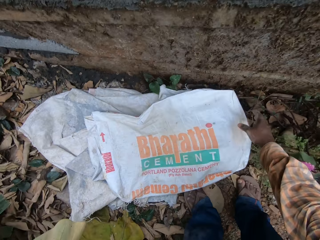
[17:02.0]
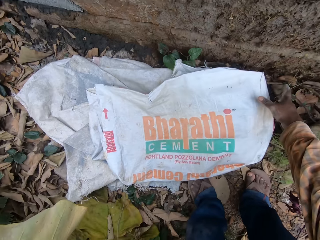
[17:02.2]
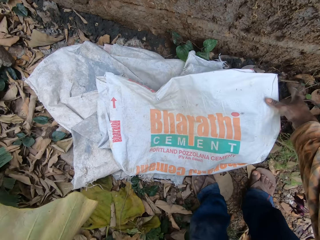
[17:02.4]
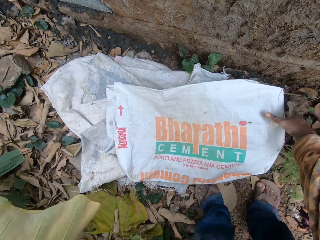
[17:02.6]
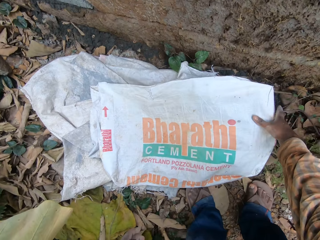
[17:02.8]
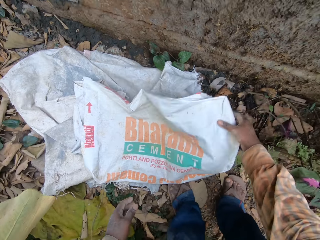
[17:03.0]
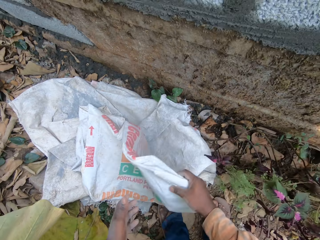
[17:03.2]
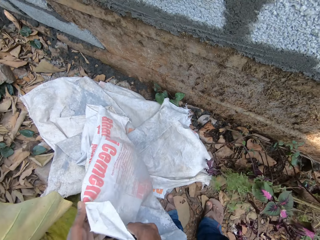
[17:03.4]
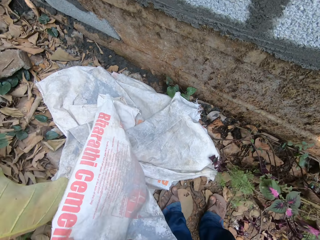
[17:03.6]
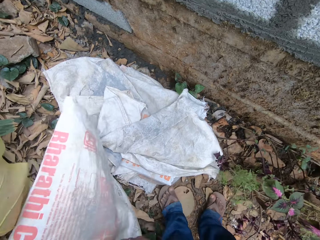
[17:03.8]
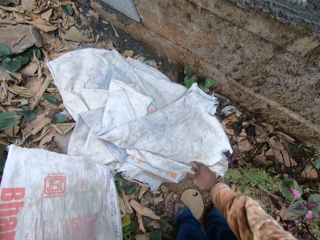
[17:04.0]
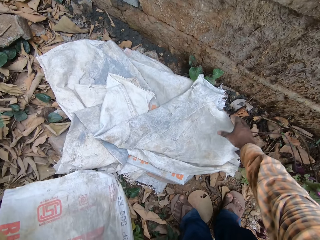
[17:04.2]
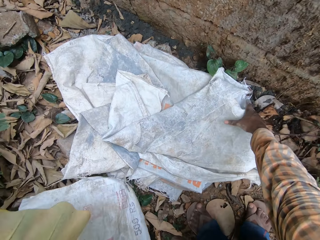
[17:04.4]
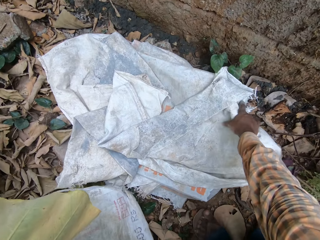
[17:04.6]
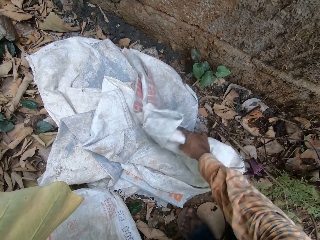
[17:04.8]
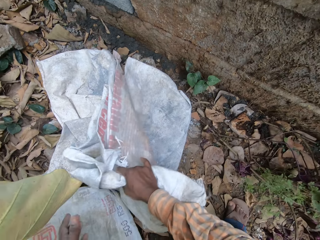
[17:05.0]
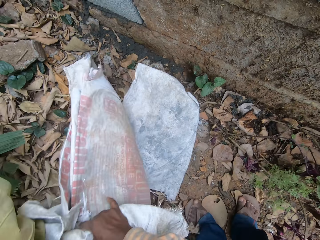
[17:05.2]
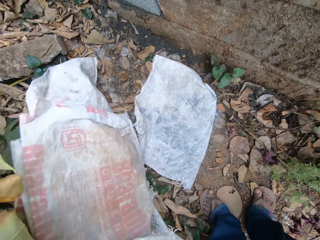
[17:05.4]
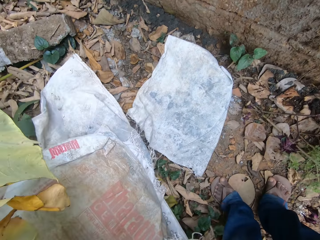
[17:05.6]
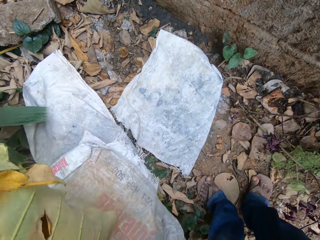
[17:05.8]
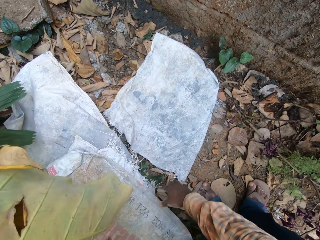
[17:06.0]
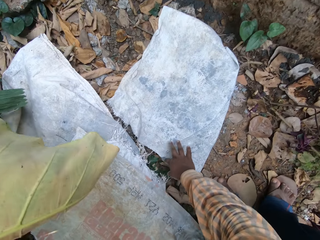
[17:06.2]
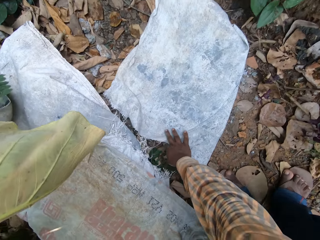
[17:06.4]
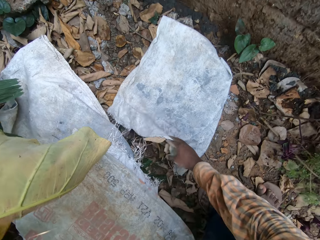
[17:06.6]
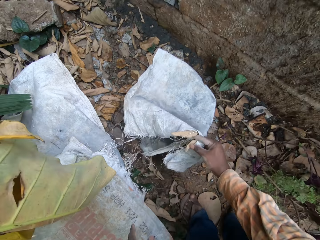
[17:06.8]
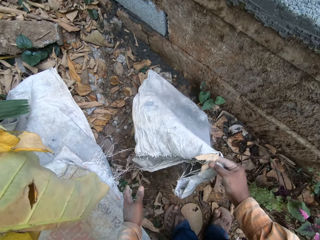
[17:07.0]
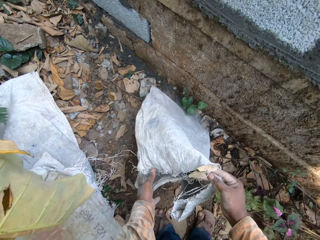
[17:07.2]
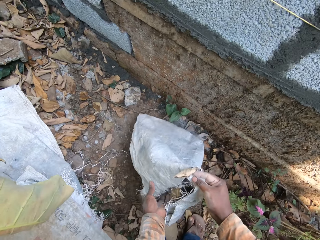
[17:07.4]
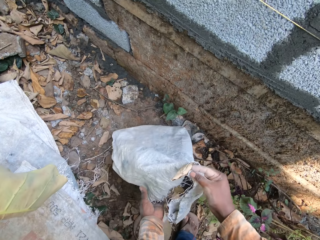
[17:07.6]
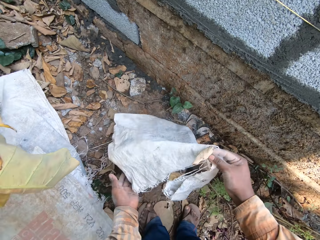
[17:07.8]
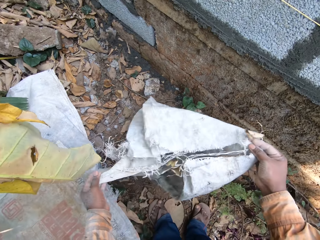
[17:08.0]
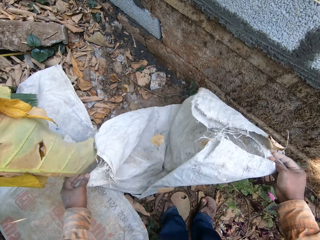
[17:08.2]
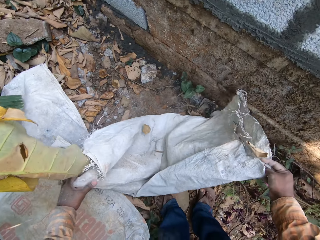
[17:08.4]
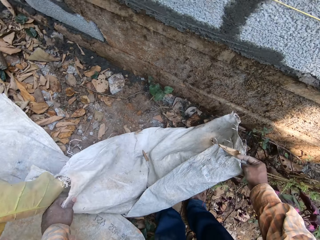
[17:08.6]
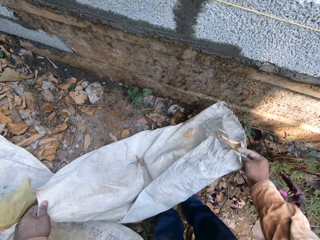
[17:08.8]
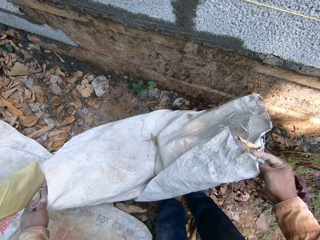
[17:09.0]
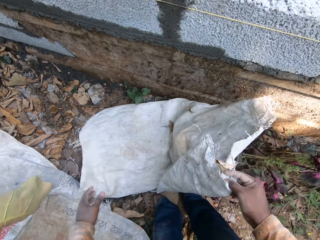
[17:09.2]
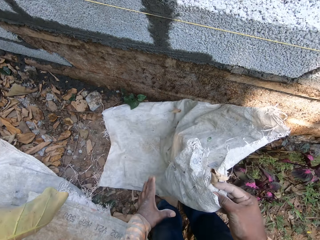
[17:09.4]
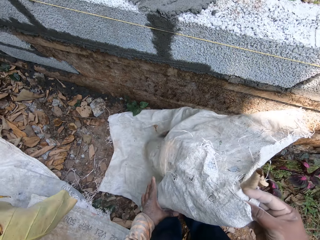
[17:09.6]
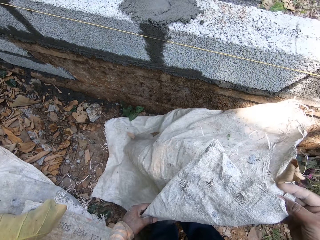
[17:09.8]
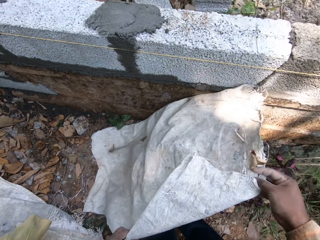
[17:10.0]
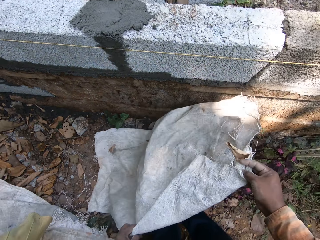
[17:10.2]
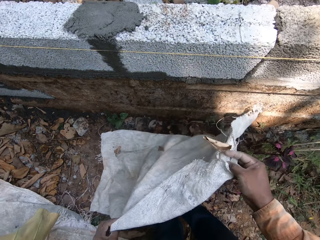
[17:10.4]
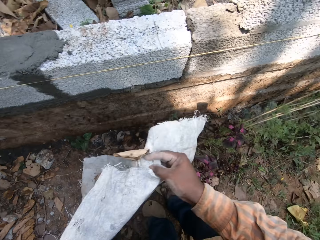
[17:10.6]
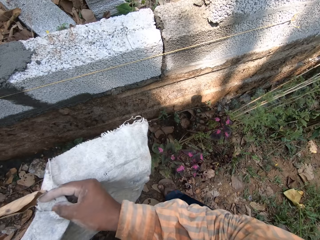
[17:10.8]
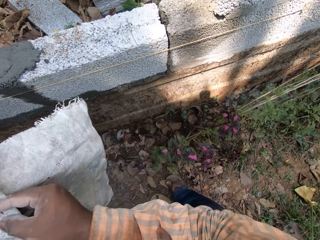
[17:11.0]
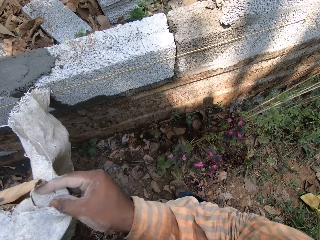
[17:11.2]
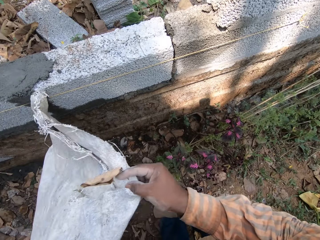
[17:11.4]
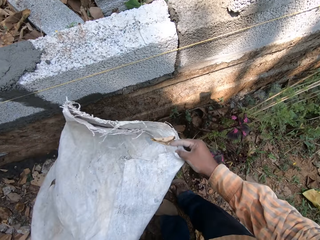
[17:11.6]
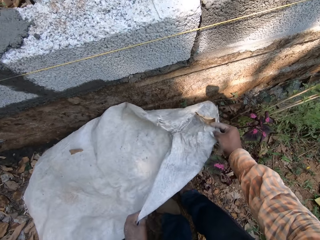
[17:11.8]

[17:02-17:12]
The camera wearer picks a sack from the ground with his right hand. He switches the sack to the other hand. He picks some sacks from the ground with his right hand. He switches the sack to the other hand. He picks a sack from the ground with his right hand. He holds the sack with both hands. He unfolds the sack.

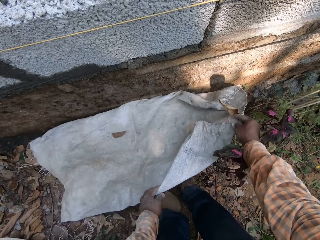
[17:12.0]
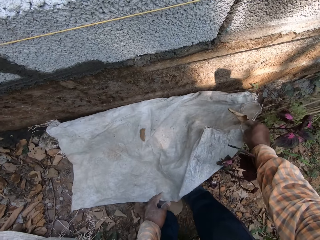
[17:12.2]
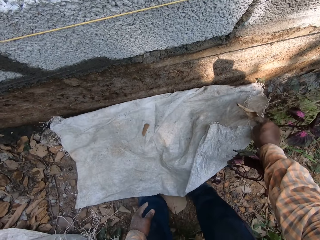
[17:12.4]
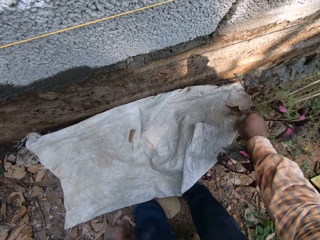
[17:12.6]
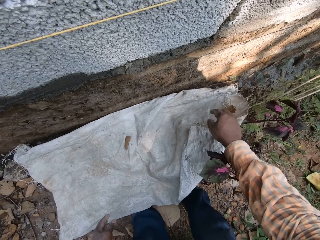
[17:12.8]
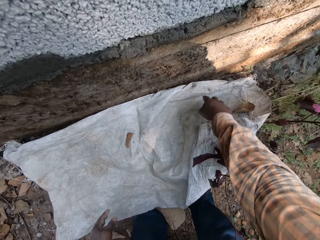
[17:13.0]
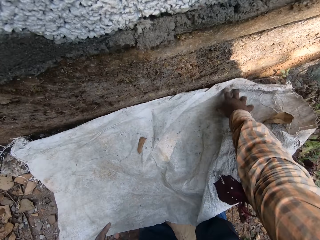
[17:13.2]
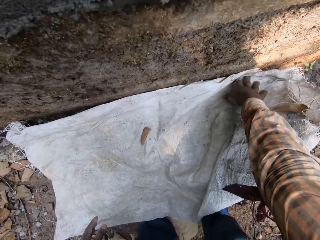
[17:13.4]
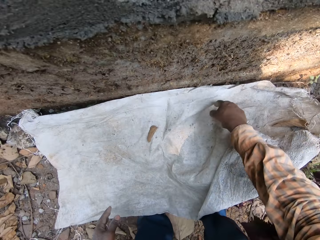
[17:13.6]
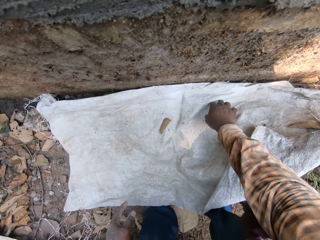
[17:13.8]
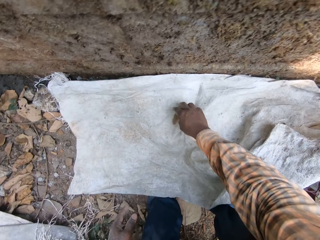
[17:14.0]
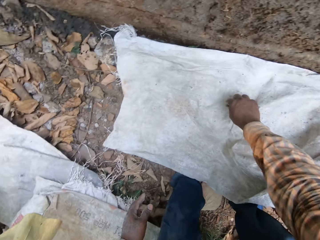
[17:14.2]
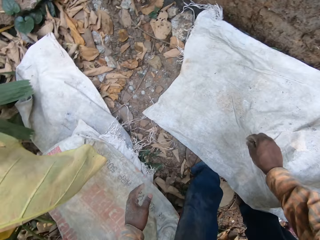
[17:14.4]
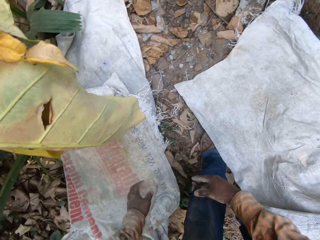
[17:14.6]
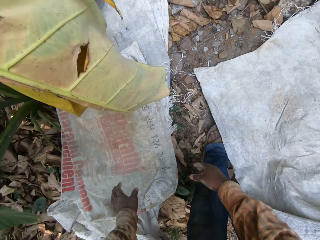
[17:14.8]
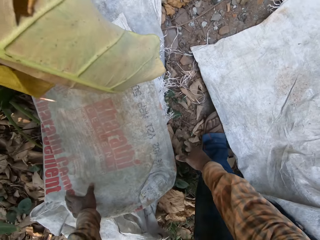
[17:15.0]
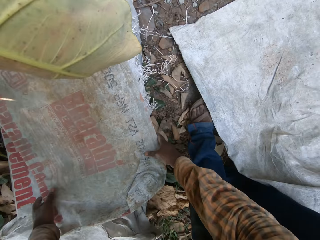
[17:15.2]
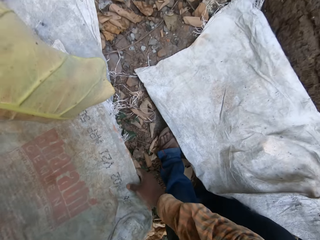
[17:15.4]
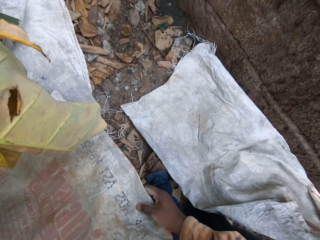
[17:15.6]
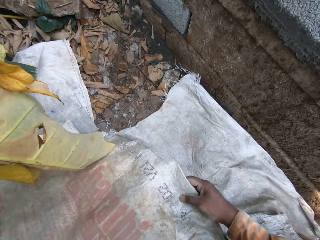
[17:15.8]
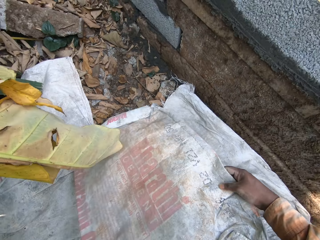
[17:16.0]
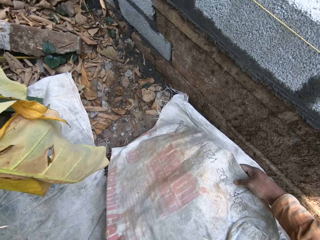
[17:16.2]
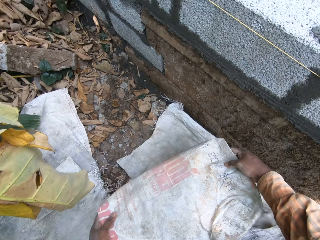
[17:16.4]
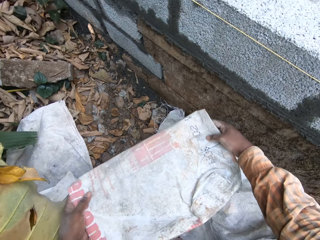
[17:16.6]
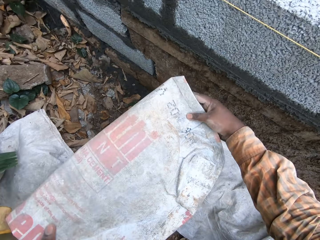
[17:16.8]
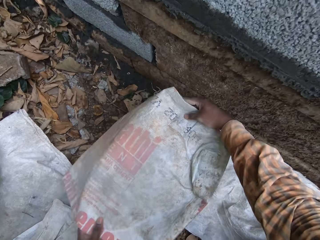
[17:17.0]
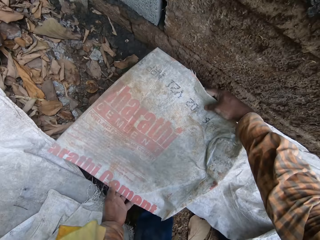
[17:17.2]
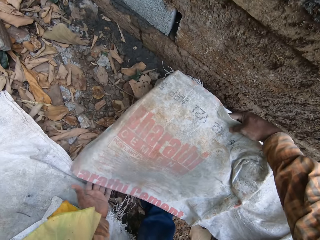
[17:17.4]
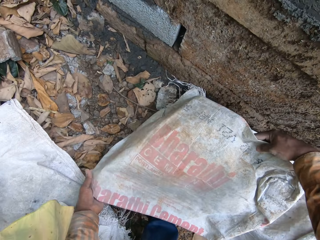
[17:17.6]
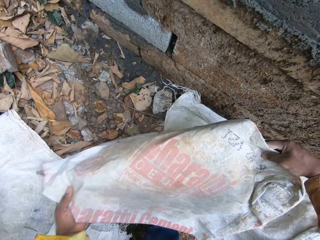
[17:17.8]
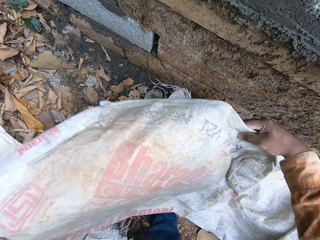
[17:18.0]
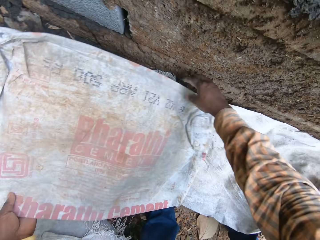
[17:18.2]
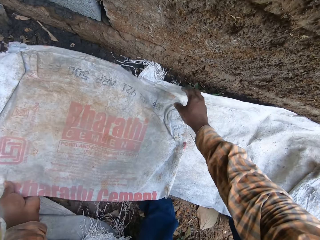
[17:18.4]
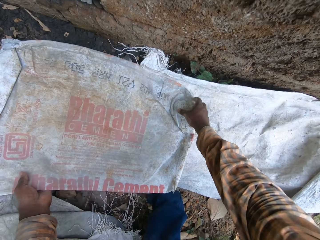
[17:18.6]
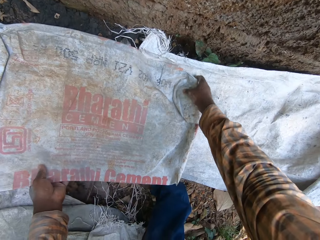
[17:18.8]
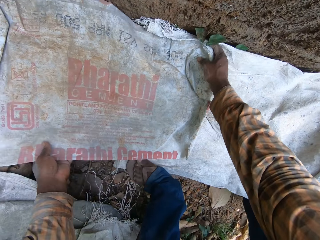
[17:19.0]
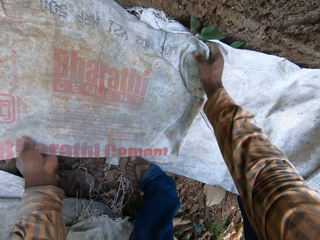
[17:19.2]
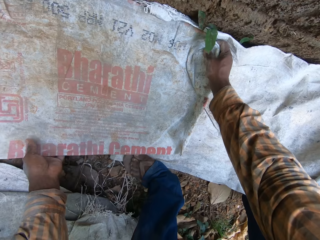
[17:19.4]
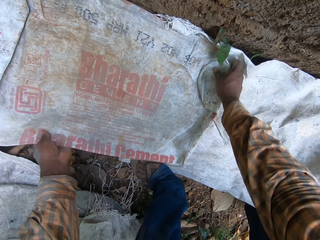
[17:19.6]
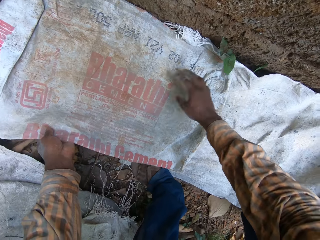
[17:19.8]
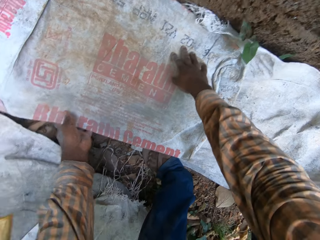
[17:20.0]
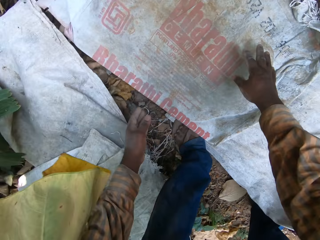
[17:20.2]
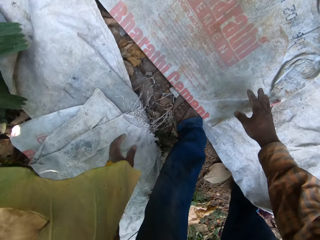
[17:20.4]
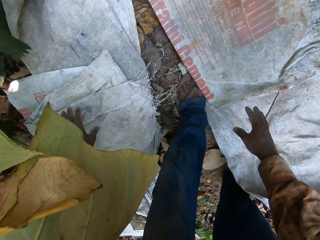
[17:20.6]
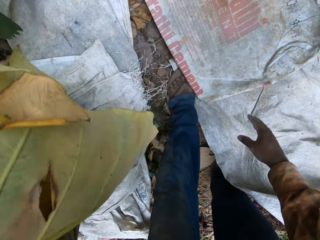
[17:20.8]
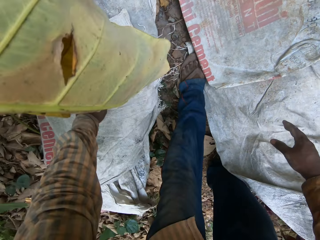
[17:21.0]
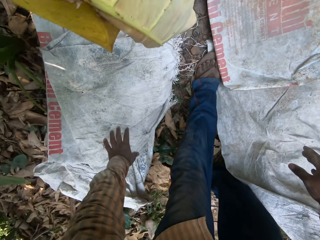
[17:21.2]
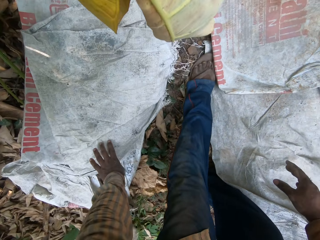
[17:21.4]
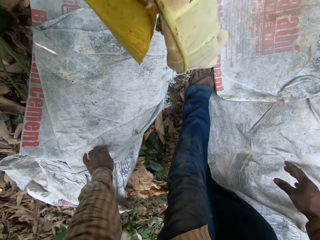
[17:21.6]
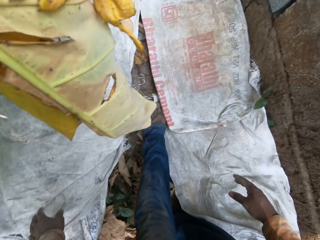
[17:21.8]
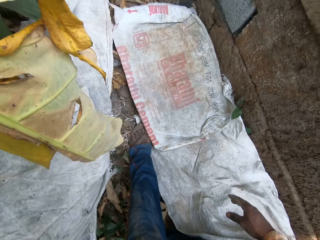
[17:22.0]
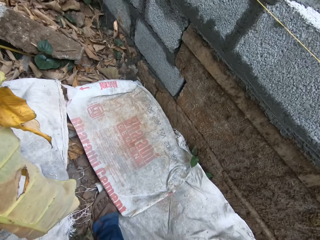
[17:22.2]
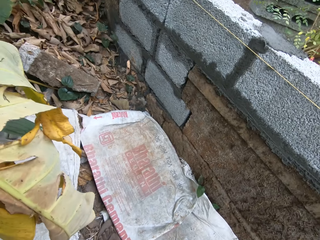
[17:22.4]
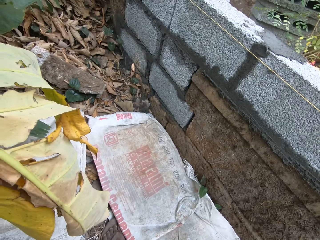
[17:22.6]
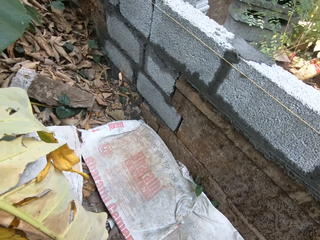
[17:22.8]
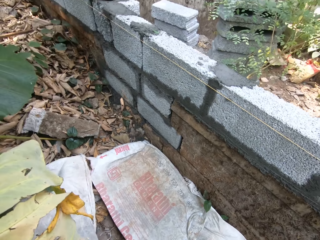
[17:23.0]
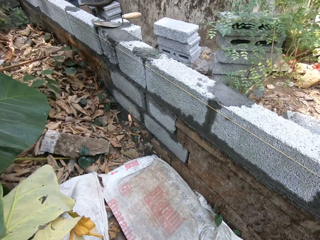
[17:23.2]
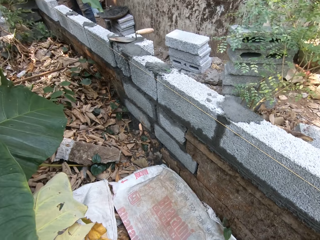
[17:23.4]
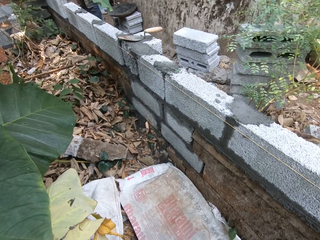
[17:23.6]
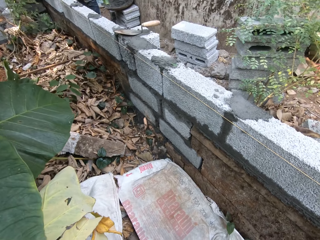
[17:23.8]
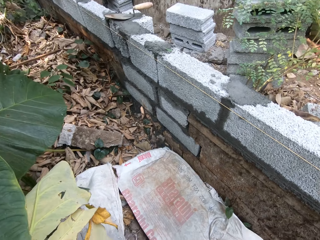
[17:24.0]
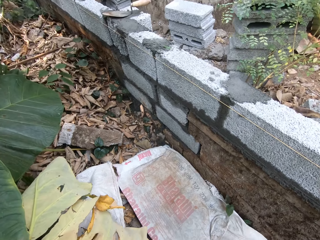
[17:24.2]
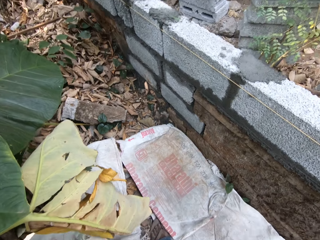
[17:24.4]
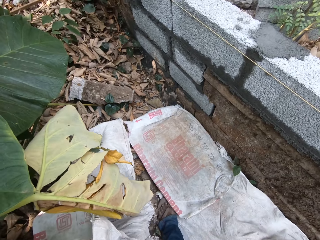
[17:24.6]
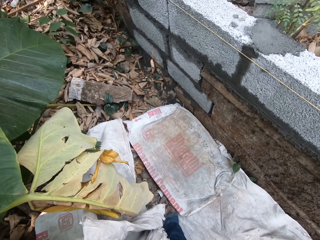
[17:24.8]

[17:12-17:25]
The camera wearer lays the sack on the ground with his hands. He arranges the sack on the ground with his hands. He removes a leaf from the sack with his right hand. He throws the leaf aside on the ground with his right hand. He picks a sack from the ground with his hands. He lays the sack on the ground with his hands. He arranges the sack on the ground with his hands. He picks a sack from the ground with his left hand. He interacts with the man.
